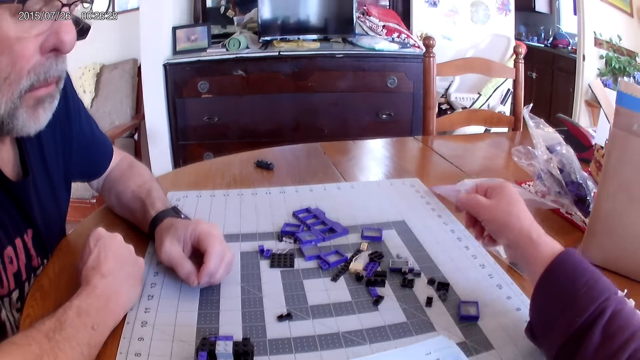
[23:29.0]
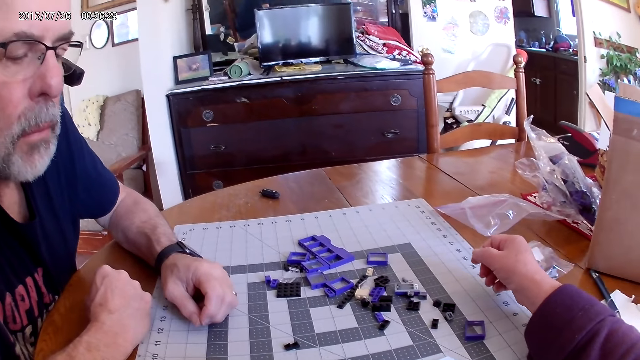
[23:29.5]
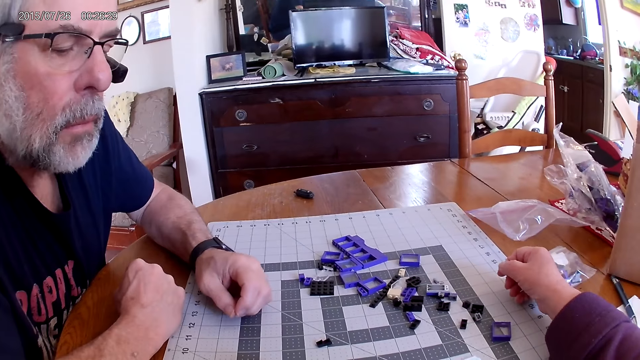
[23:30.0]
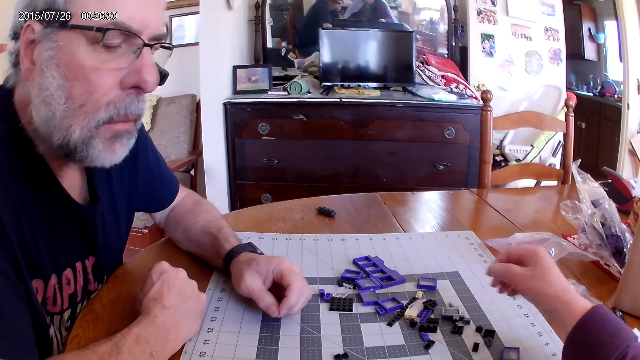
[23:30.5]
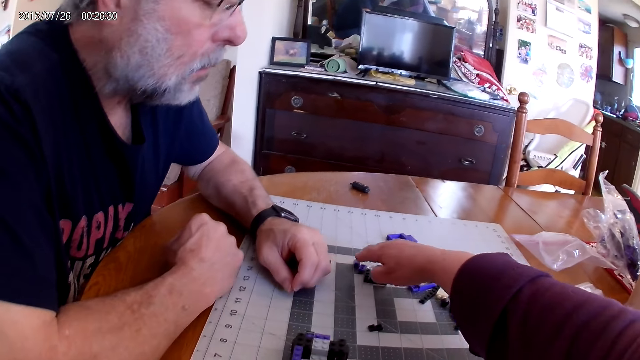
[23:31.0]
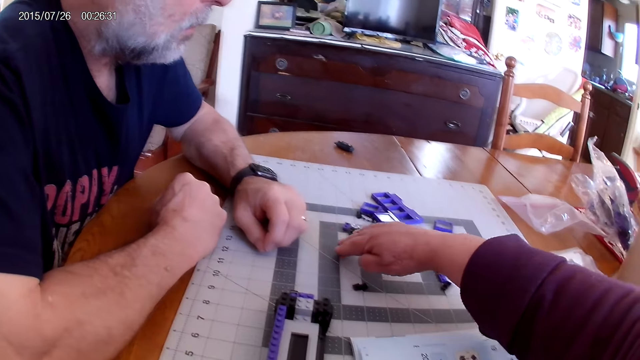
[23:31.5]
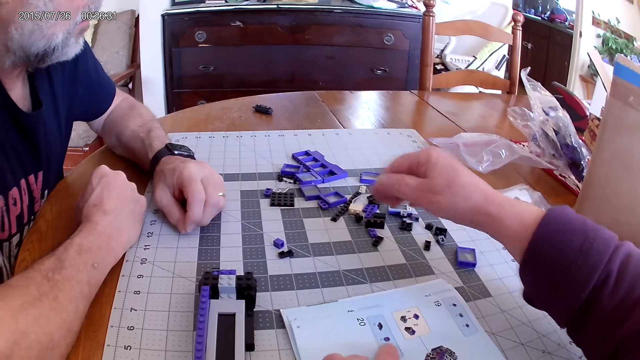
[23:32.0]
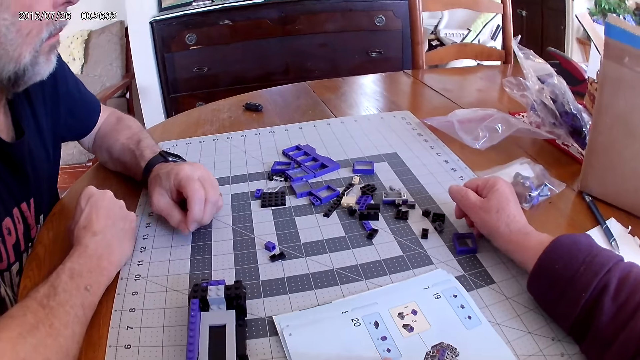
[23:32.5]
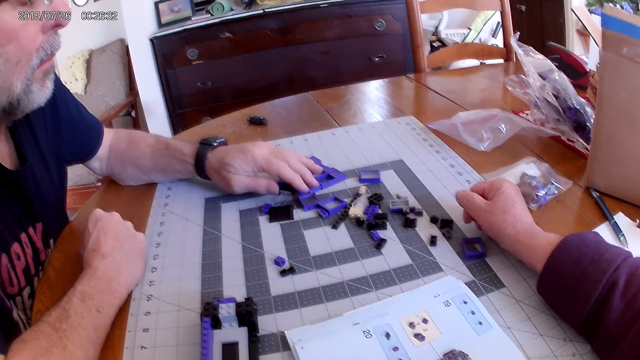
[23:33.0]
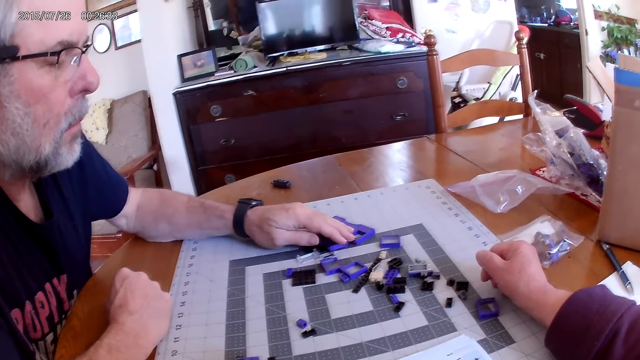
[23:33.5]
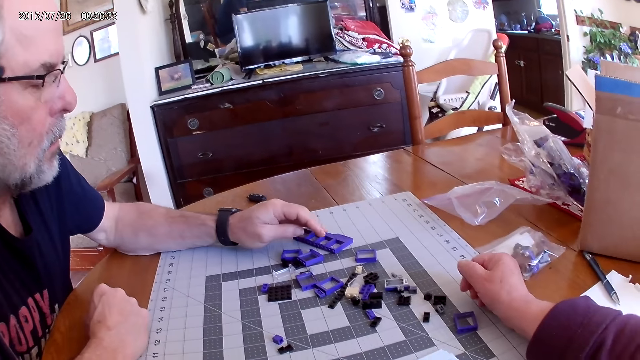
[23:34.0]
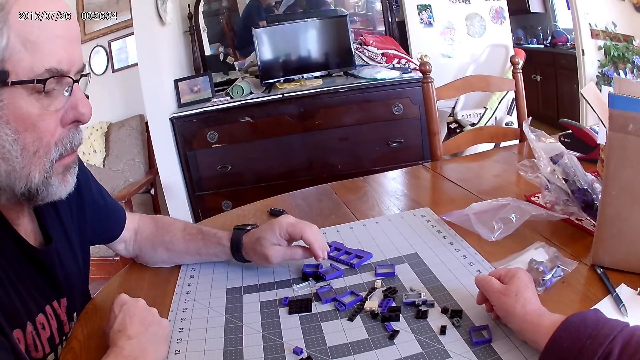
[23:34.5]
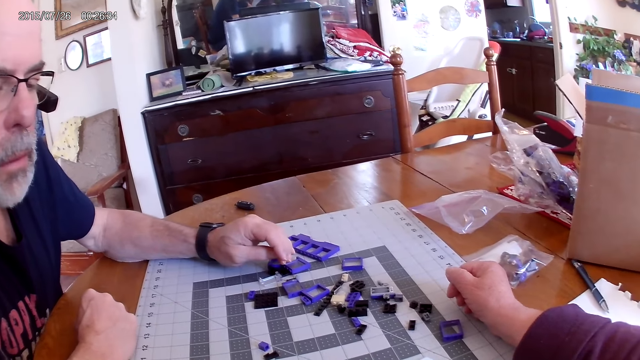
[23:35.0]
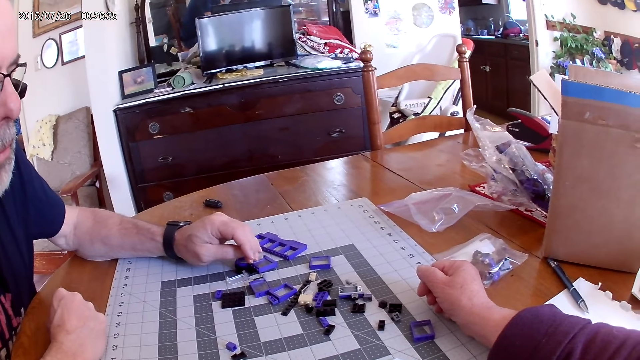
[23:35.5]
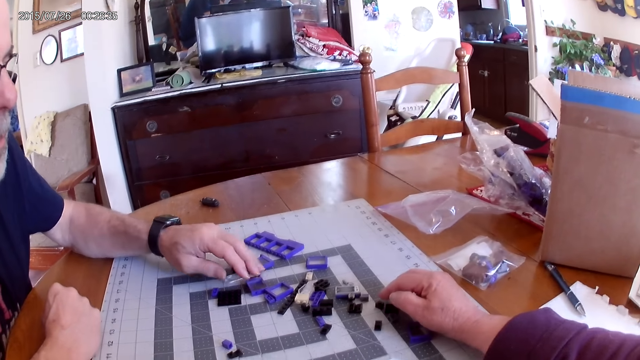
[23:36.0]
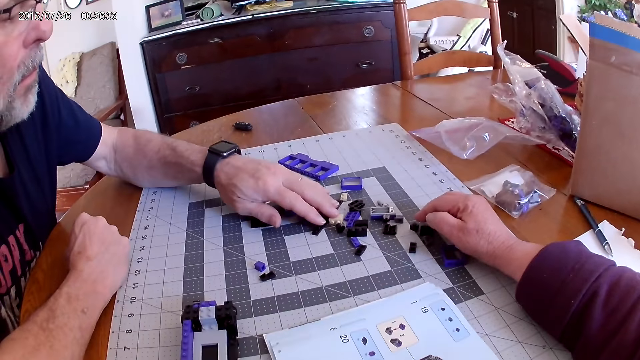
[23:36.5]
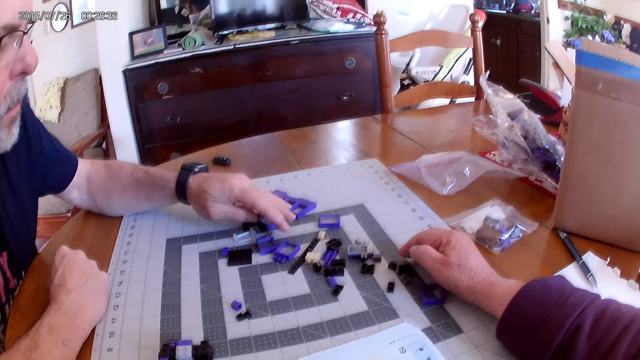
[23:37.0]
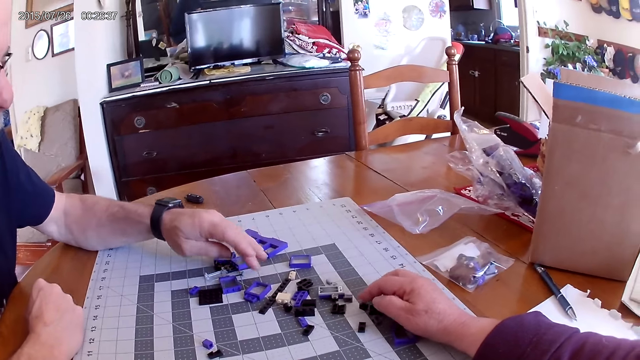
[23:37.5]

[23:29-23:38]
The camera wearer places the plastic piece on the table. They move the plastic piece. They look at the plastic pieces on the table.

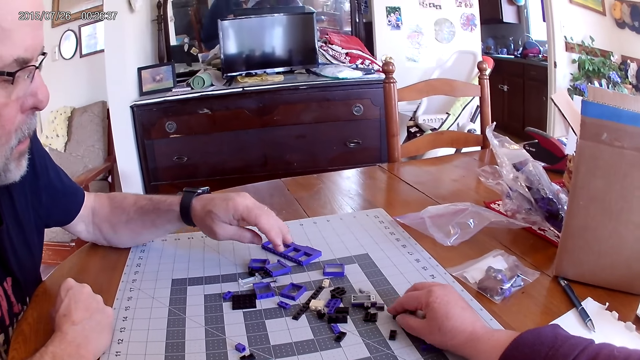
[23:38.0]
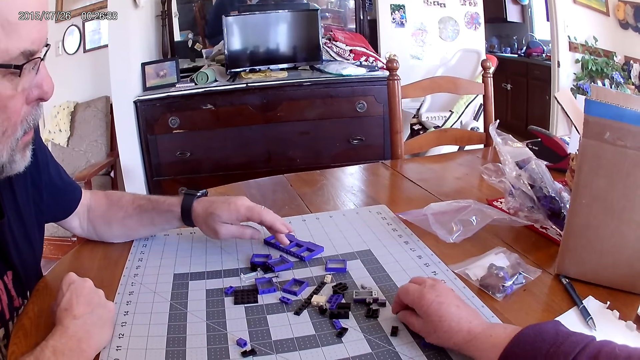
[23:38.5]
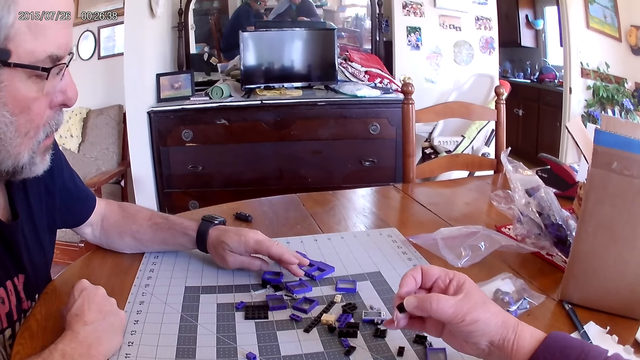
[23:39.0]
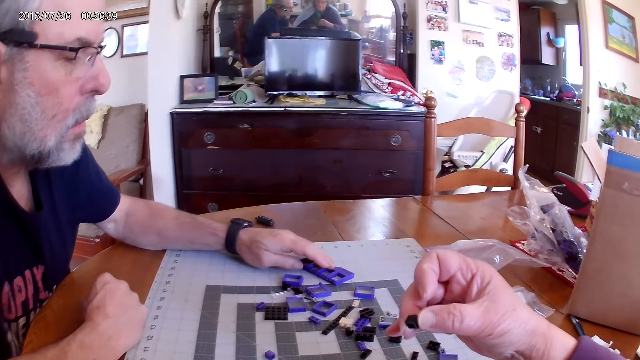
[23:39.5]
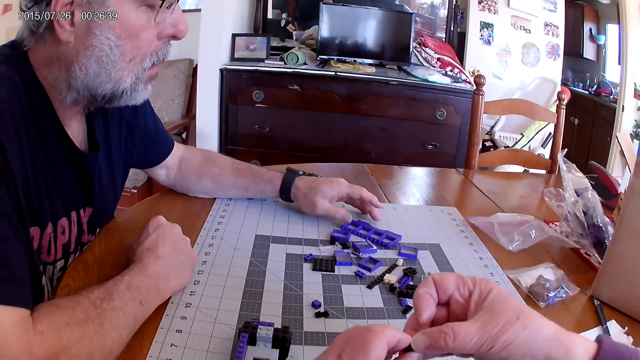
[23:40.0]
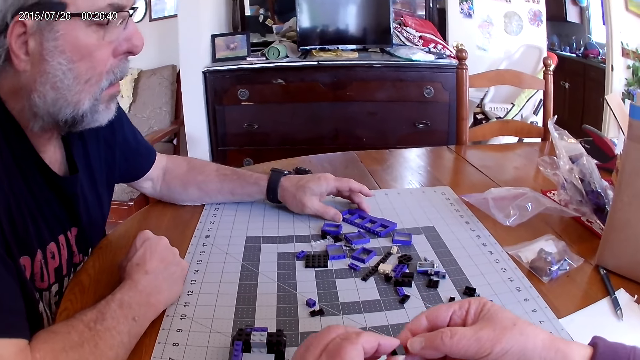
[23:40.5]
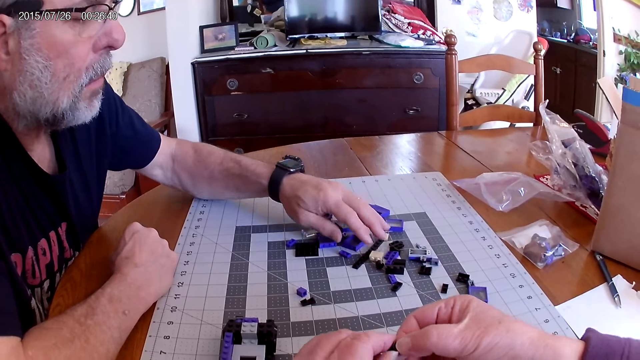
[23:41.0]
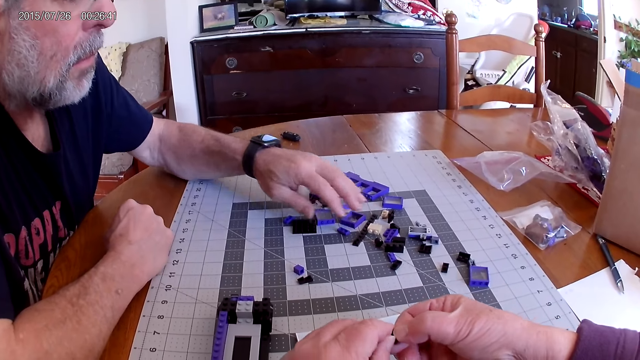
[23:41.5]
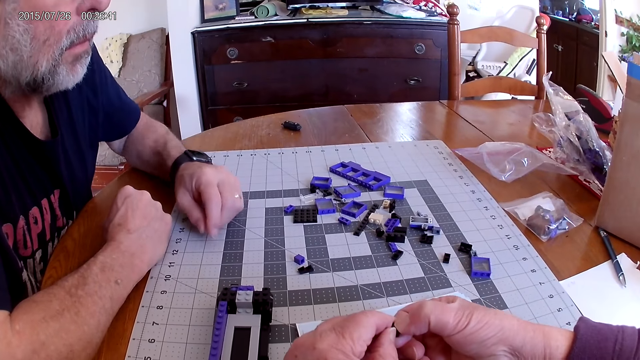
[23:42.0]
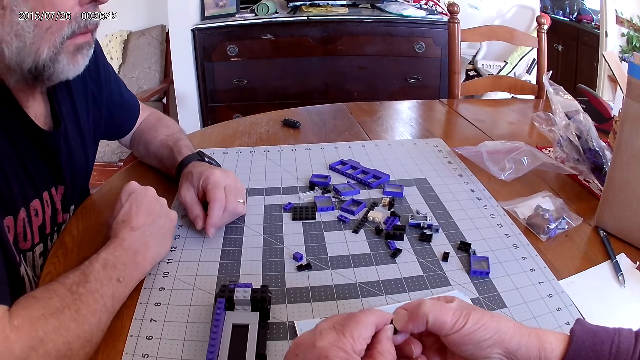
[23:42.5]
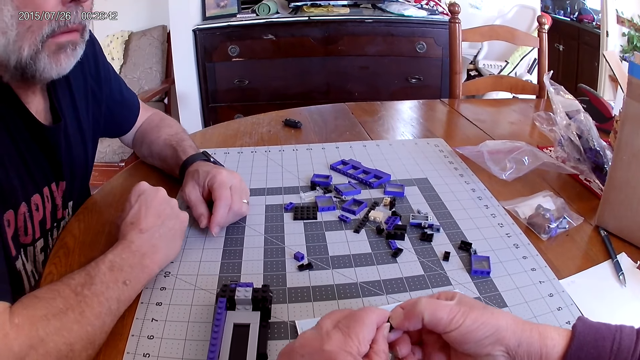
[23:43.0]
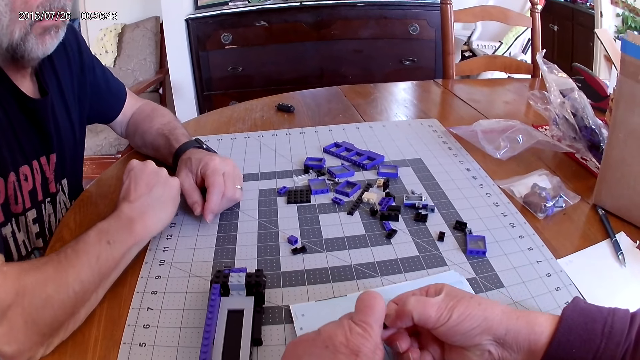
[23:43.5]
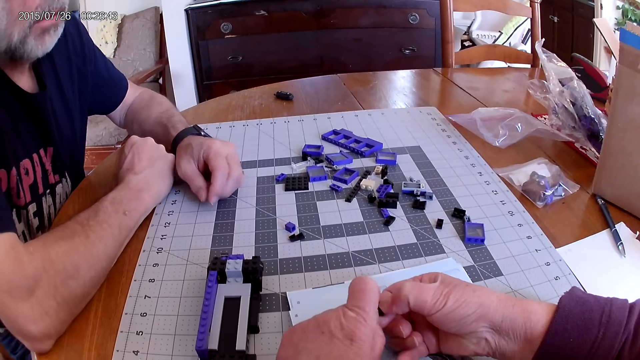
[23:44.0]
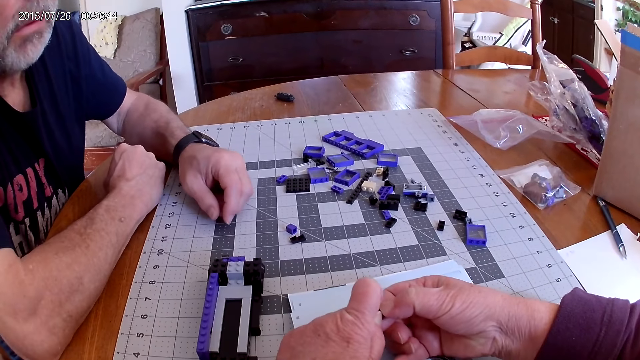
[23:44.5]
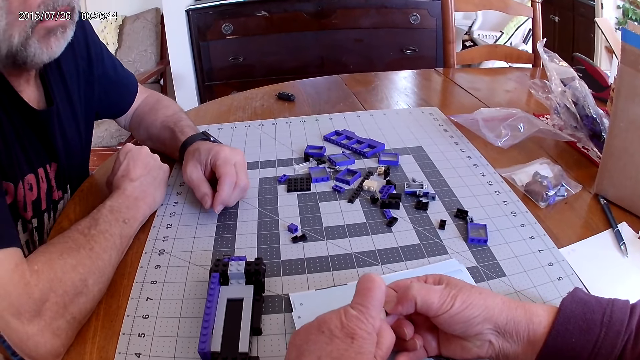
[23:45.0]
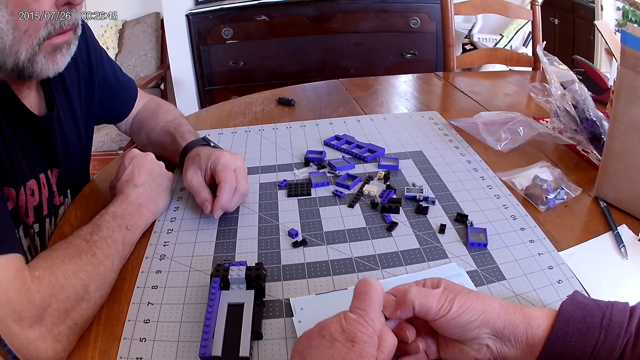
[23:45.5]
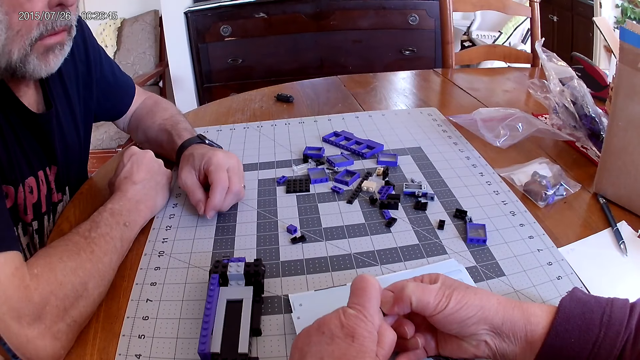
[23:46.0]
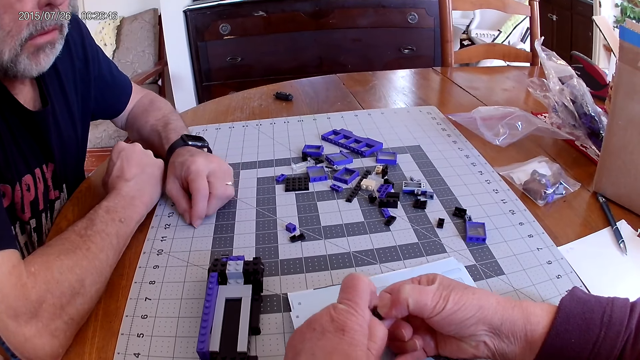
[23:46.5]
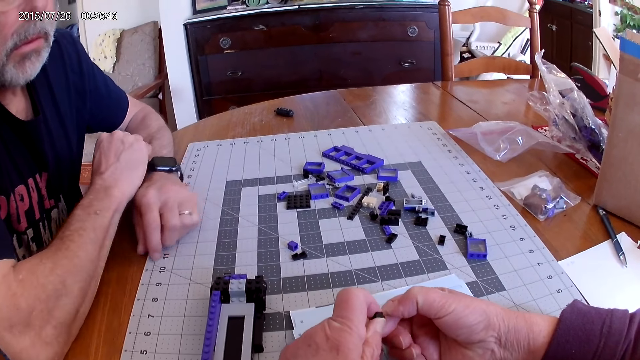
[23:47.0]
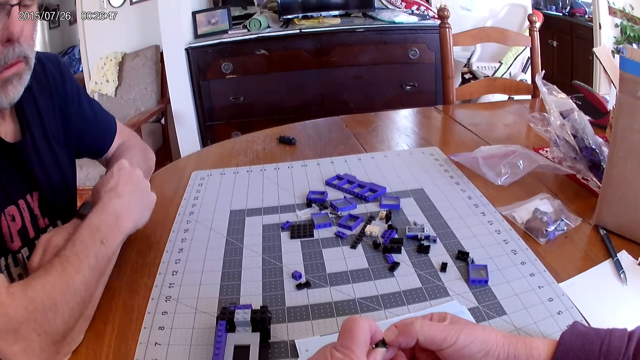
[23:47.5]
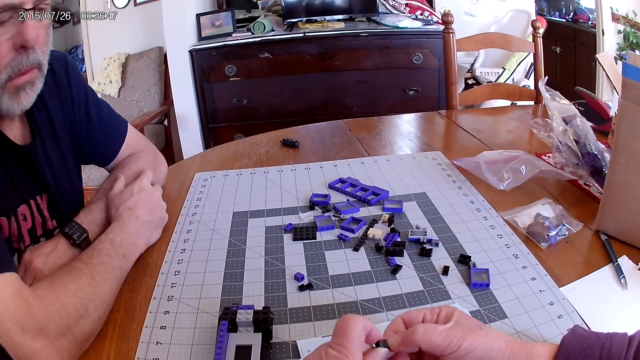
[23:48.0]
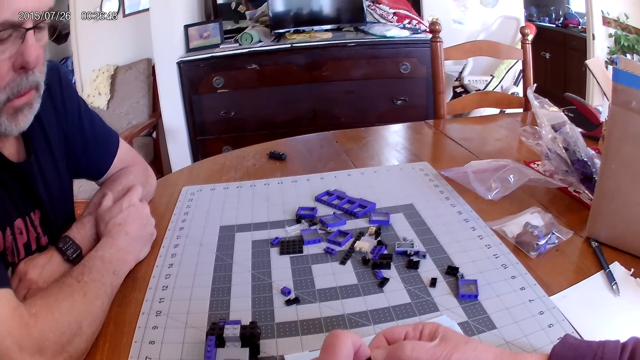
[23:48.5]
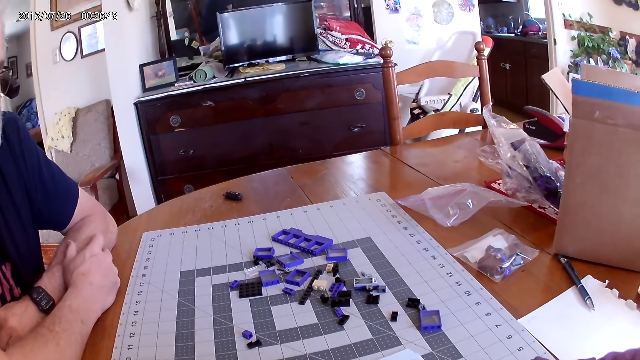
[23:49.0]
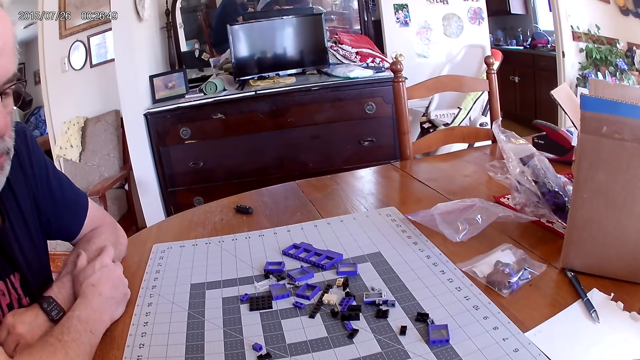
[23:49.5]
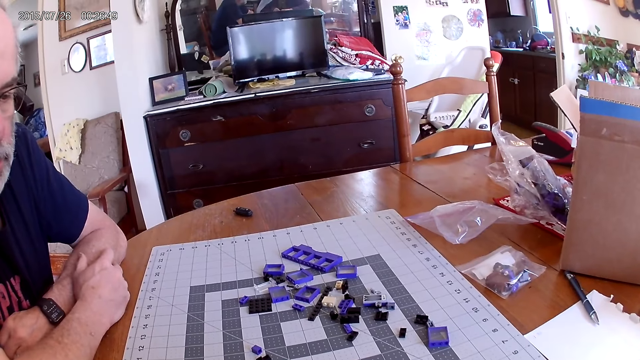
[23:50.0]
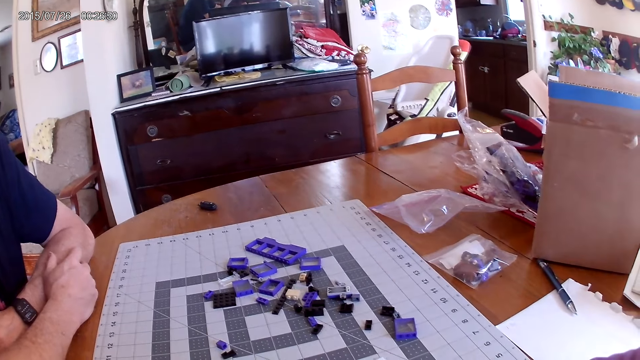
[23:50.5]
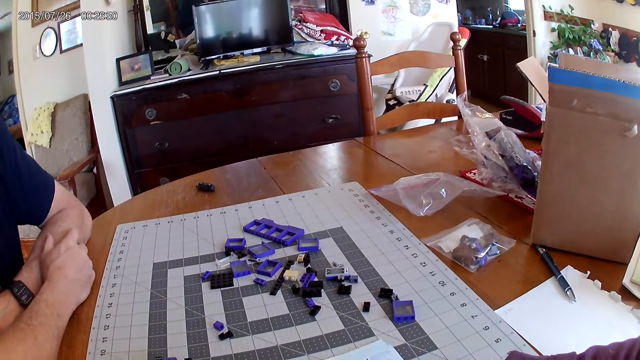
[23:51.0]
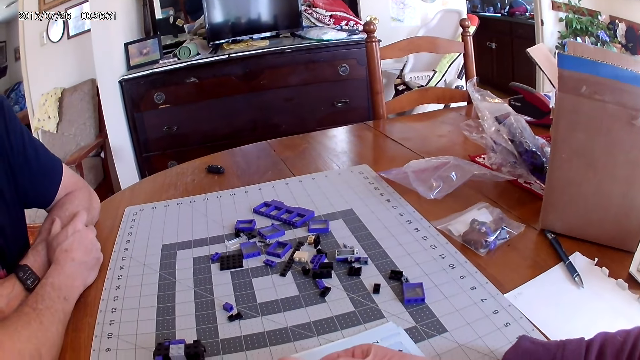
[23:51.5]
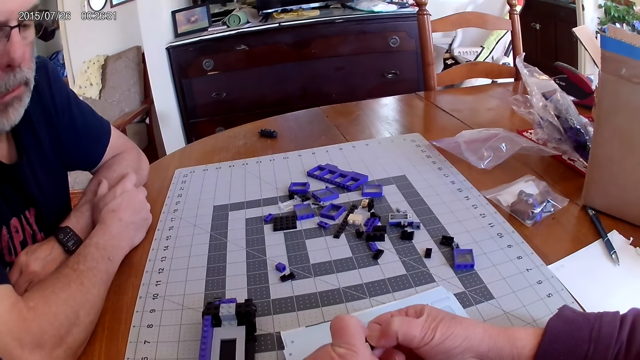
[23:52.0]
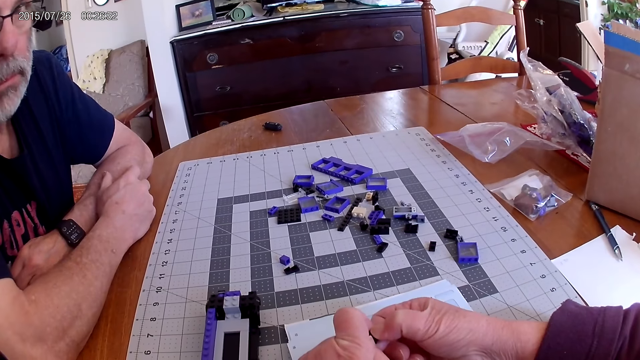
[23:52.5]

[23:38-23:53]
The camera wearer picks a plastic piece. They dismantle the plastic piece.
